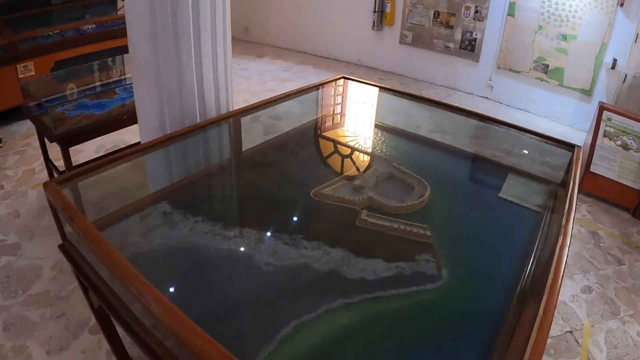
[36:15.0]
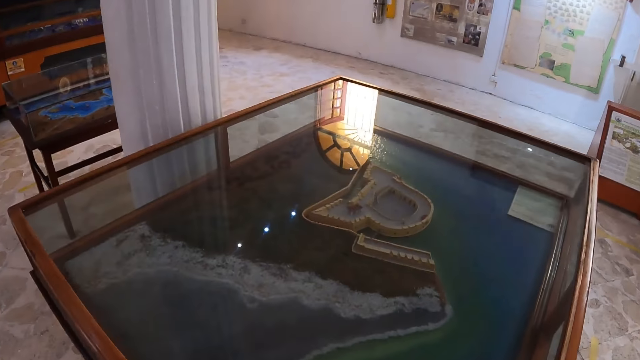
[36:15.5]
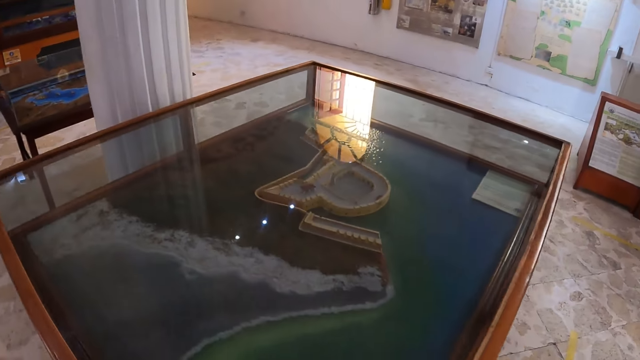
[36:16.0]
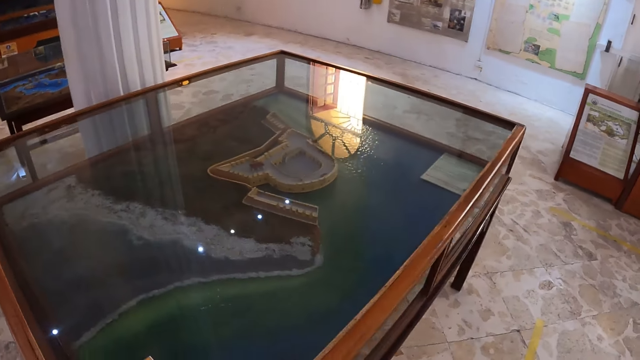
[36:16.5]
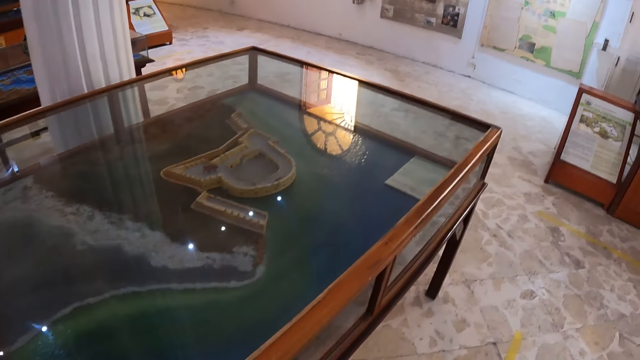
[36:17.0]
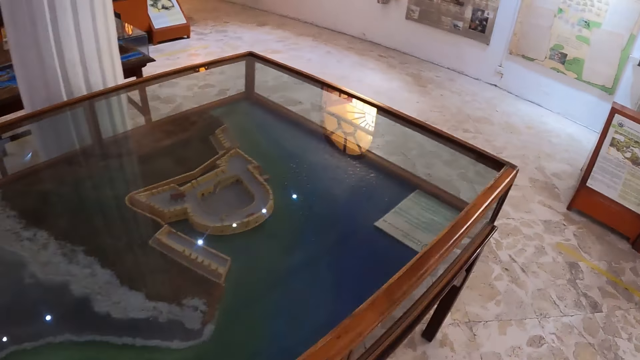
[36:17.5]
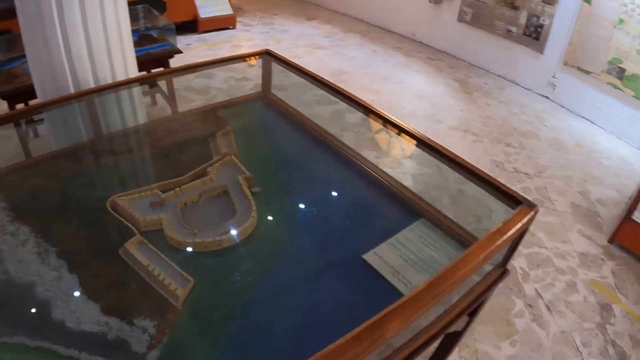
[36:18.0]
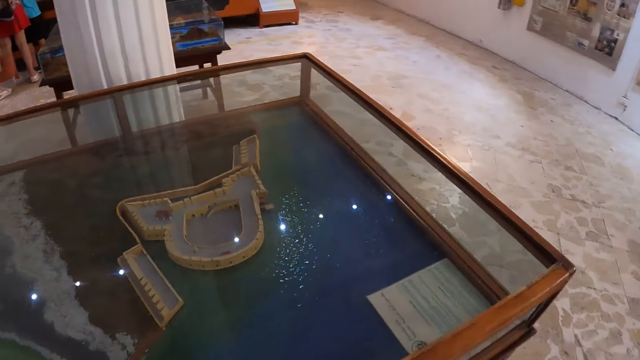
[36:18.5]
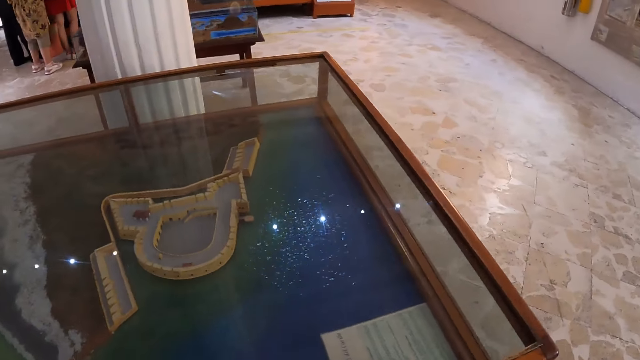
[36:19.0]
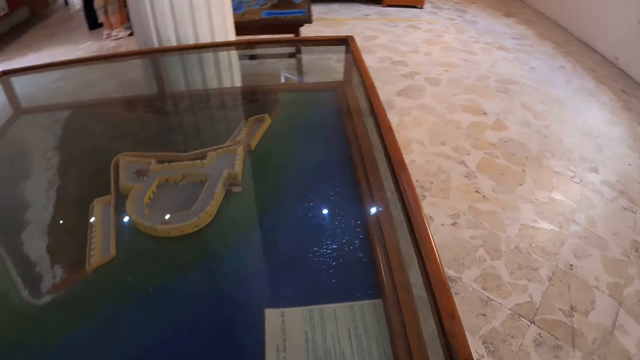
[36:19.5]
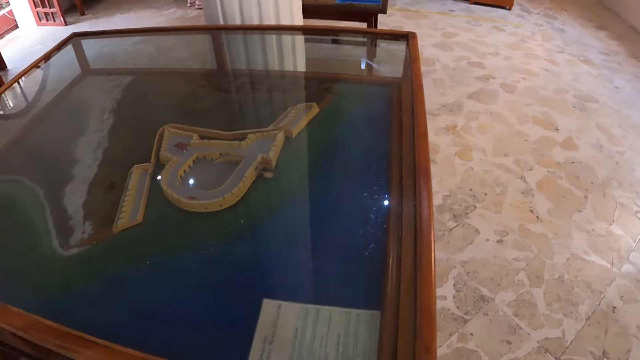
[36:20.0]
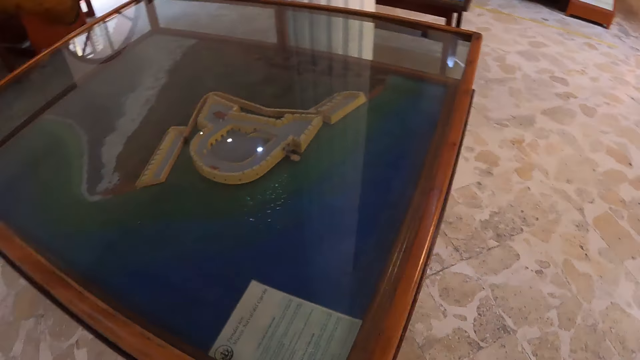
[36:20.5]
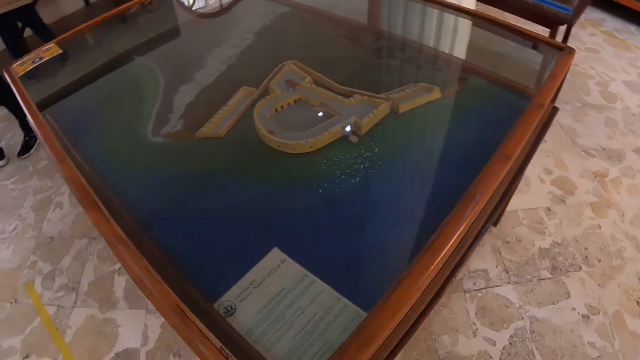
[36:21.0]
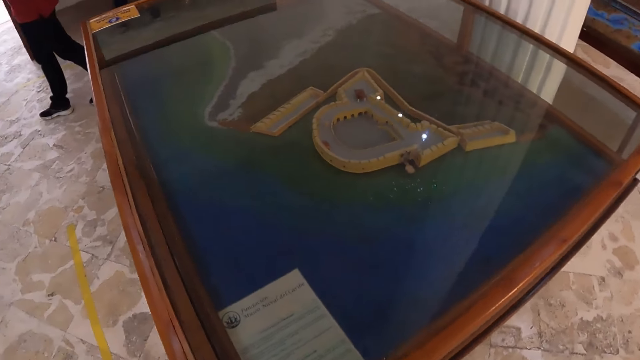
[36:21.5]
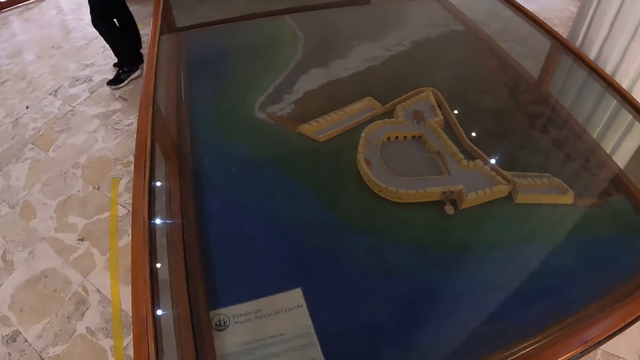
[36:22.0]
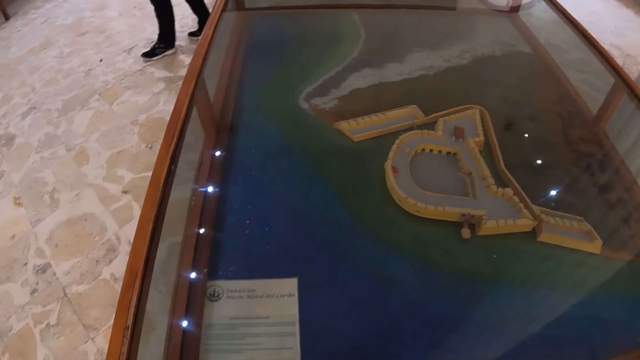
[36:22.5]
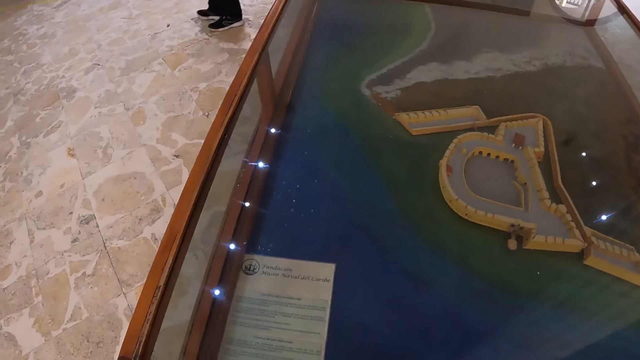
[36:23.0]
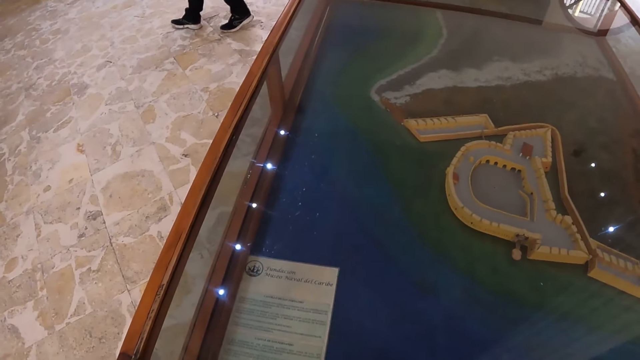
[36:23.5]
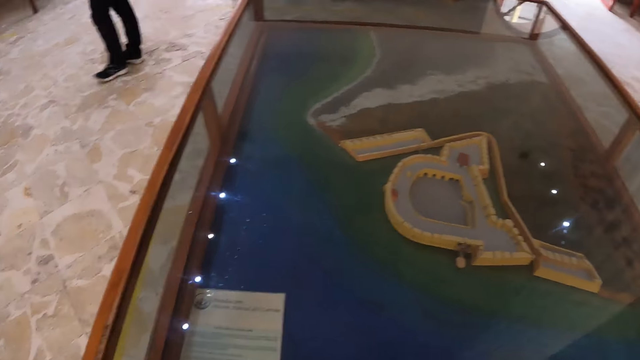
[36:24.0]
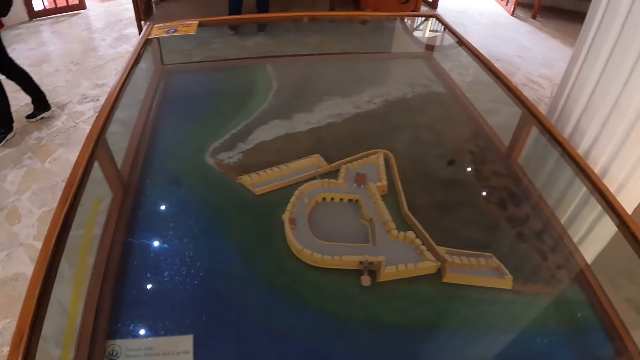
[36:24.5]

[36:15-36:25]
The camera wearer looks around the museum. They look at something in the glass table. They walk around the glass table.

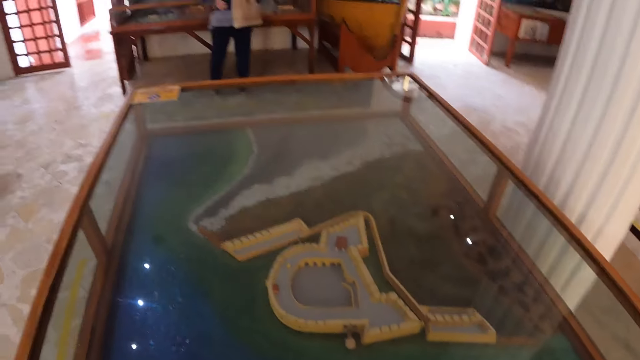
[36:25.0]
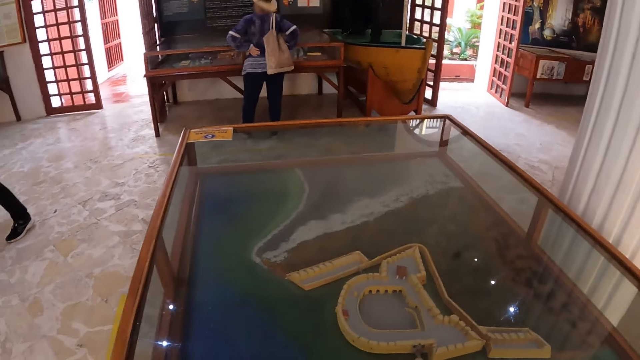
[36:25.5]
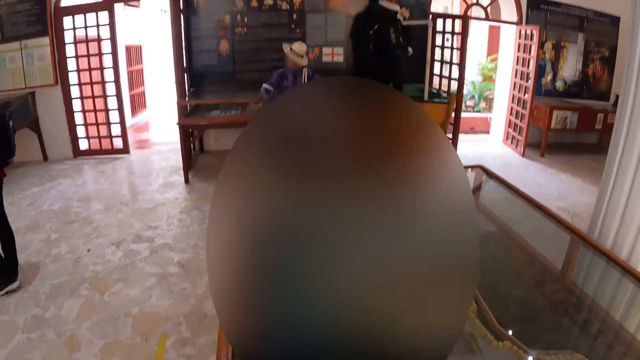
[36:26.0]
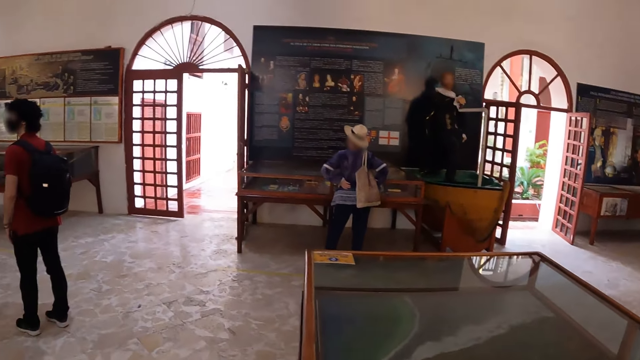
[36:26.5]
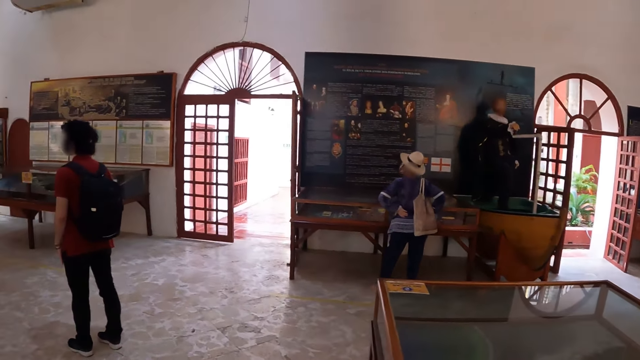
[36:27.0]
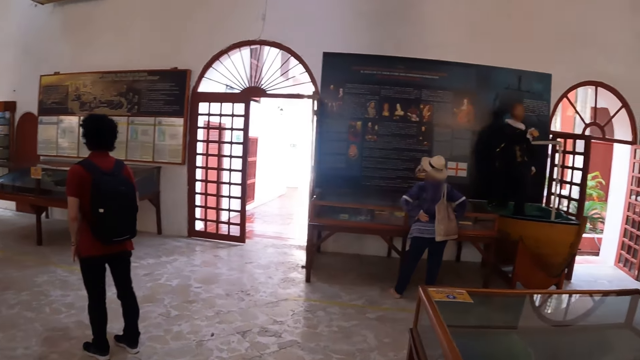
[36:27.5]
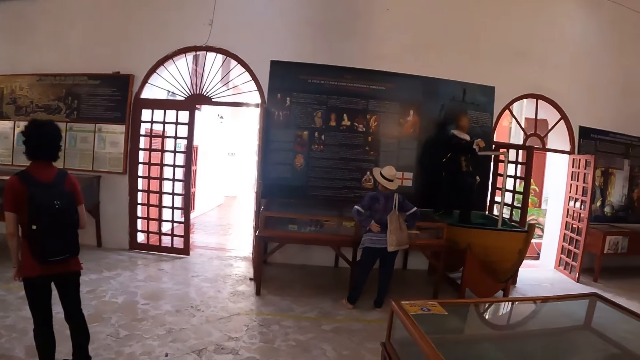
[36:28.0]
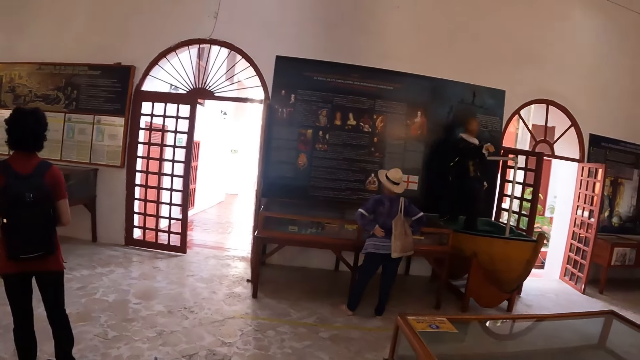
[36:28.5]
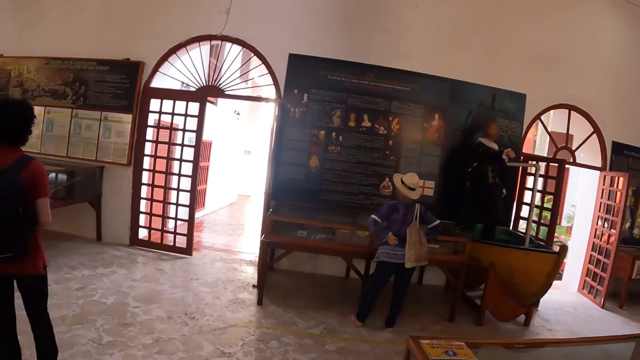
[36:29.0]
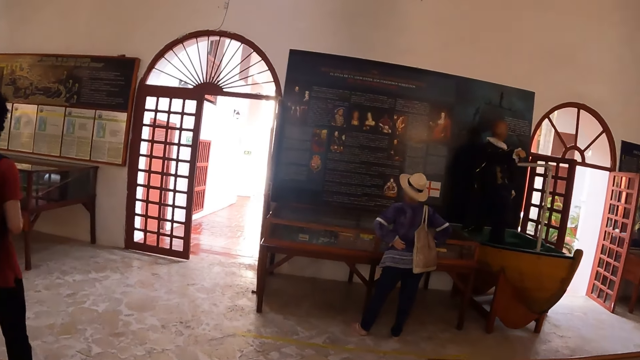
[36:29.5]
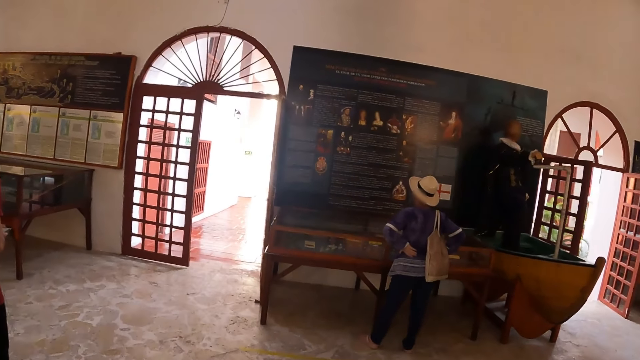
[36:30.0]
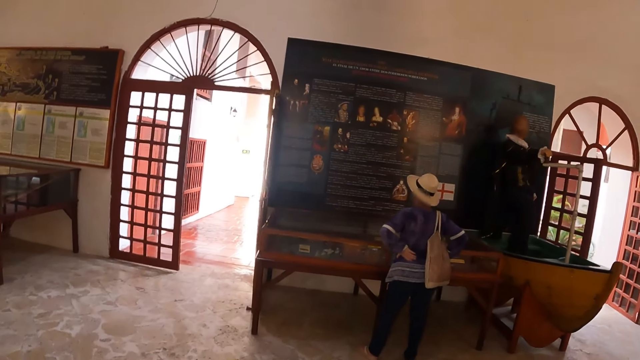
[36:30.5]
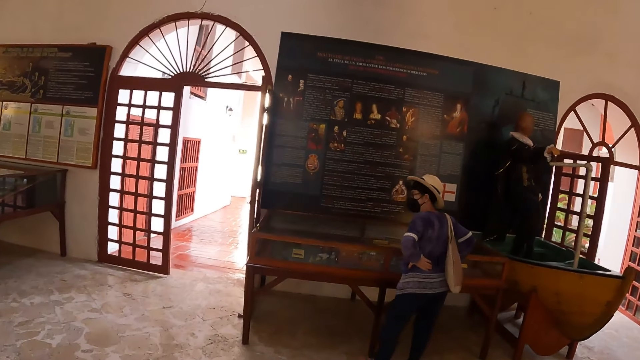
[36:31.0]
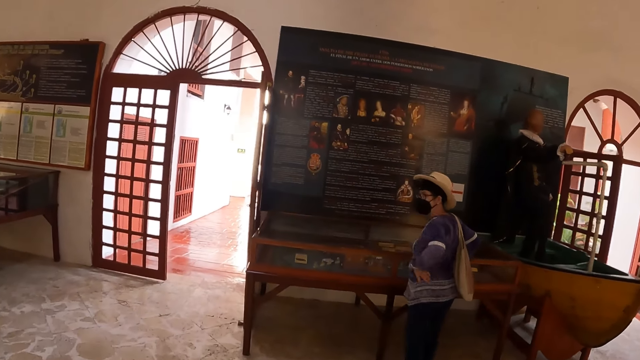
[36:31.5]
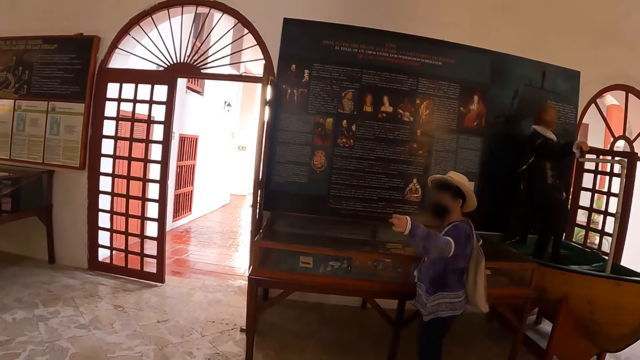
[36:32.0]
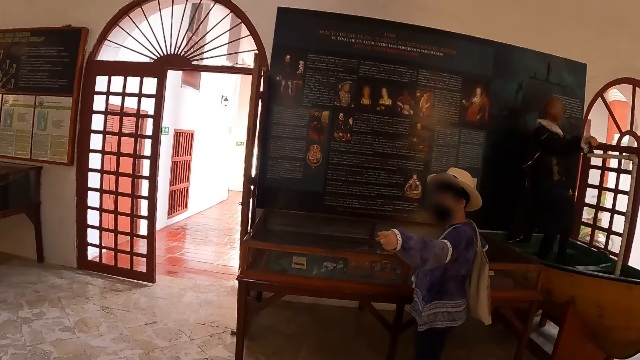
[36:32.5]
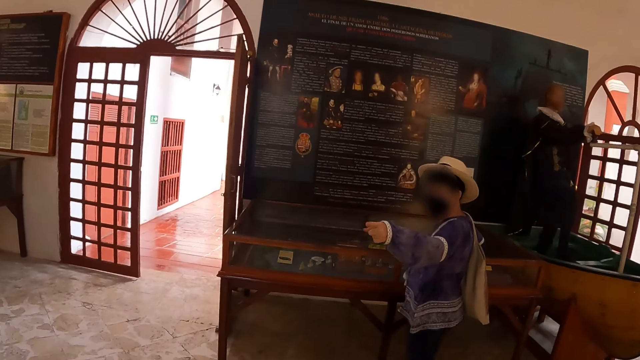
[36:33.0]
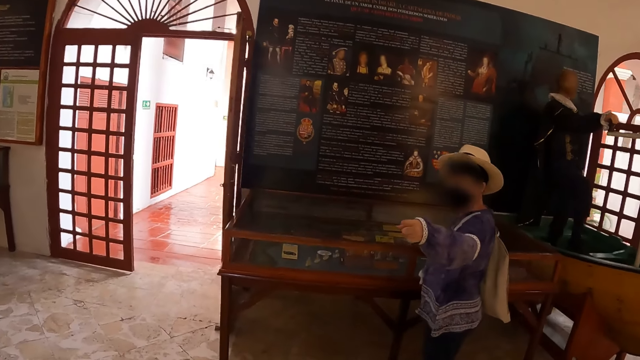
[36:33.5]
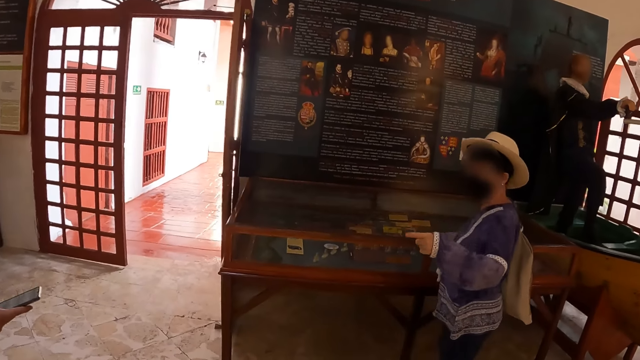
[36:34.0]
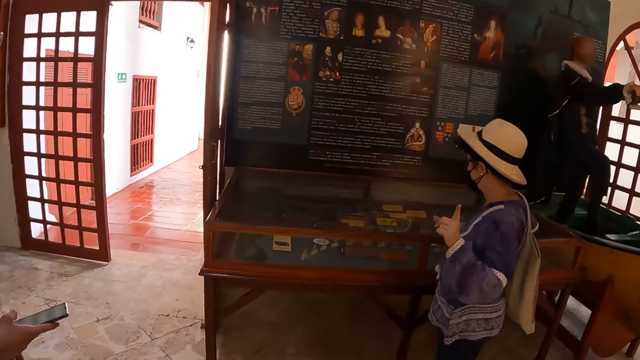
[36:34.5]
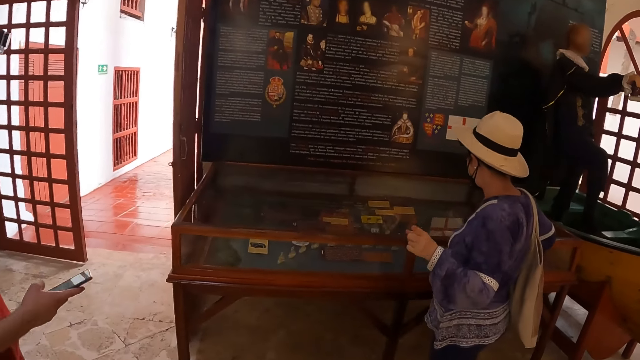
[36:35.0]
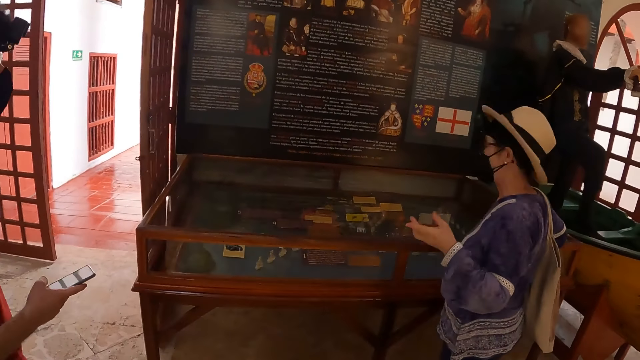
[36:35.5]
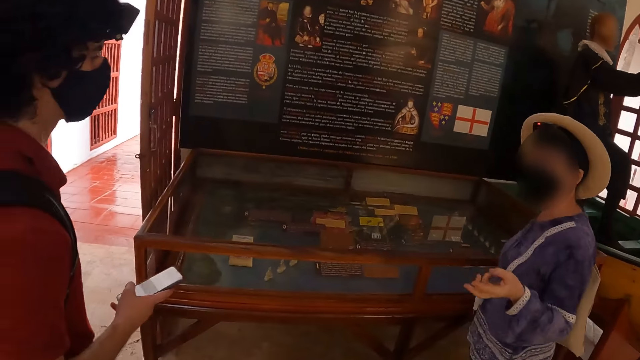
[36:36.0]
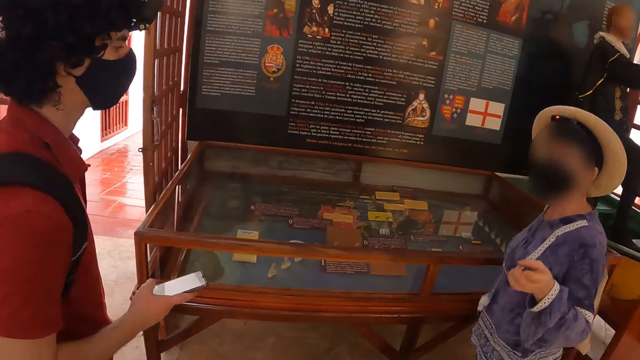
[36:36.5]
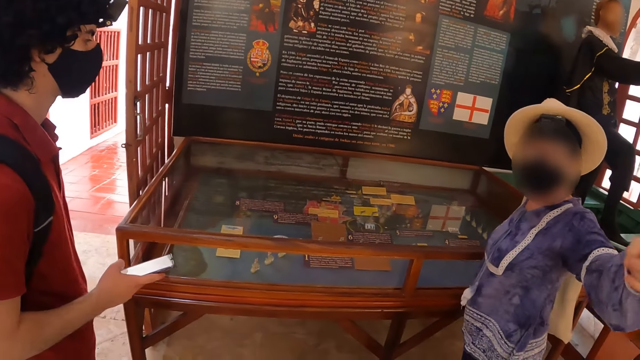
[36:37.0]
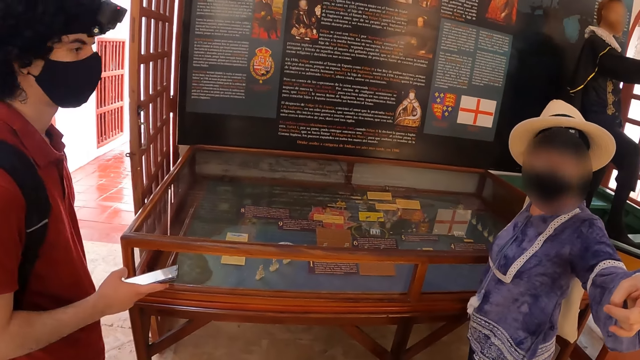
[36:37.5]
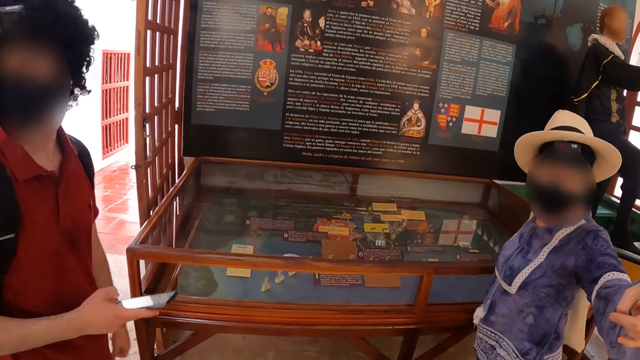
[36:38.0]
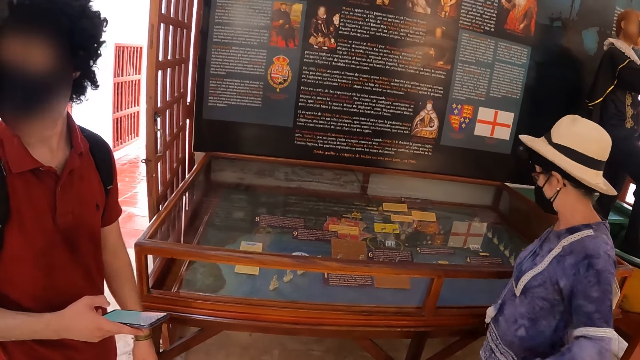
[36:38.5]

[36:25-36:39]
The camera wearer walks towards the door. They walk around the museum. They converse with a woman. A man uses a phone. The camera wearer converses with the man and the woman. They look at the billboard on the wall.
